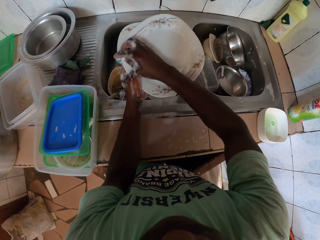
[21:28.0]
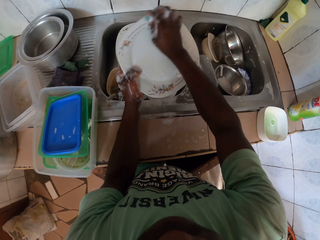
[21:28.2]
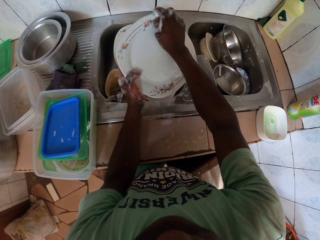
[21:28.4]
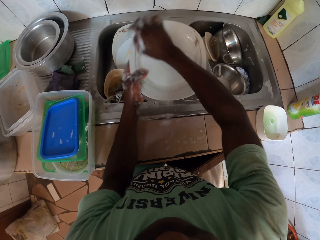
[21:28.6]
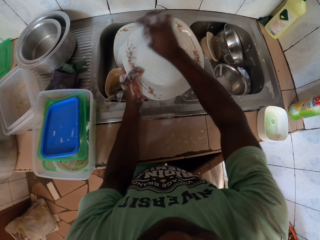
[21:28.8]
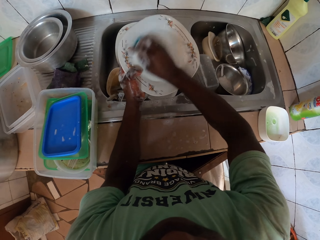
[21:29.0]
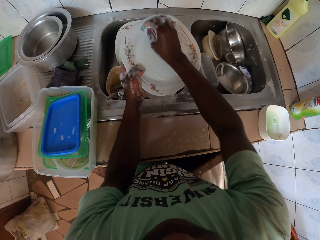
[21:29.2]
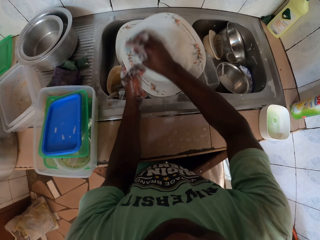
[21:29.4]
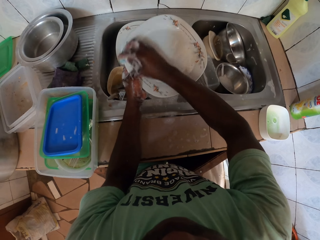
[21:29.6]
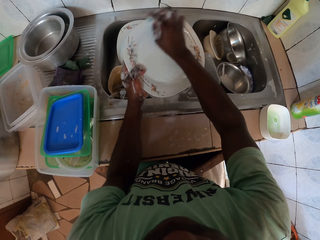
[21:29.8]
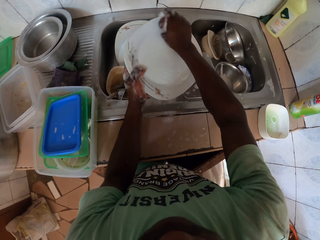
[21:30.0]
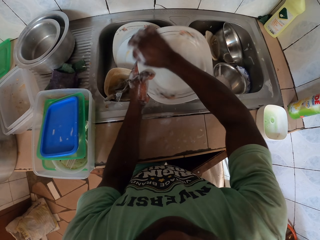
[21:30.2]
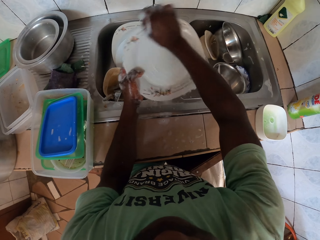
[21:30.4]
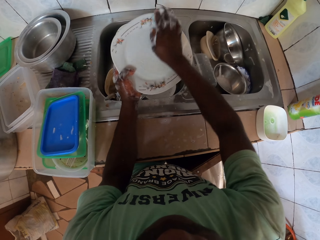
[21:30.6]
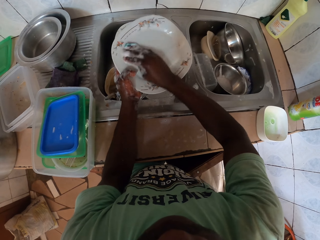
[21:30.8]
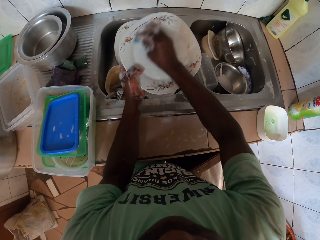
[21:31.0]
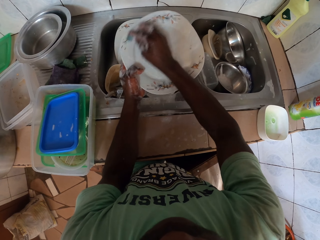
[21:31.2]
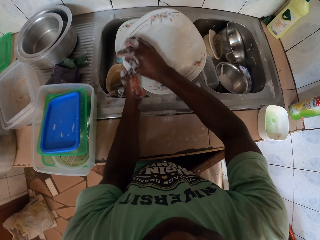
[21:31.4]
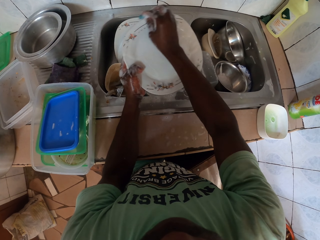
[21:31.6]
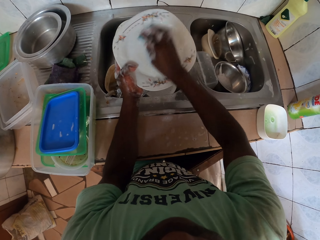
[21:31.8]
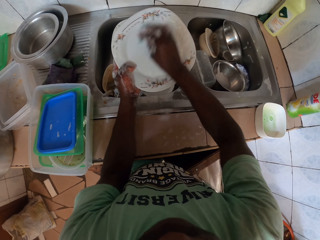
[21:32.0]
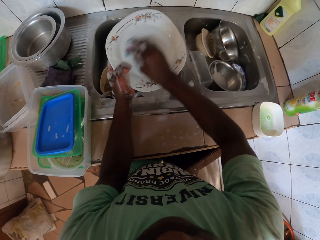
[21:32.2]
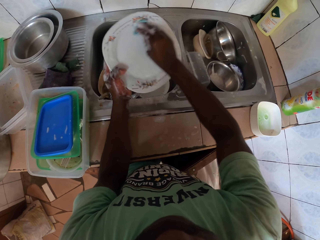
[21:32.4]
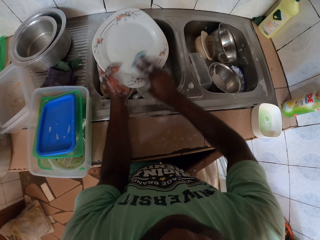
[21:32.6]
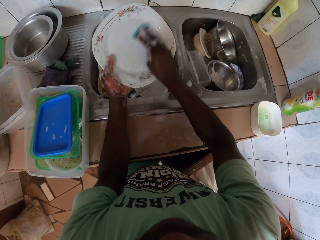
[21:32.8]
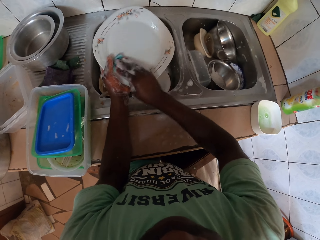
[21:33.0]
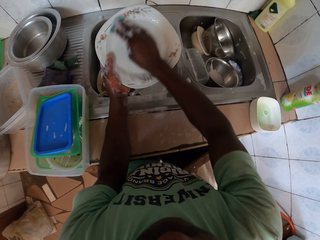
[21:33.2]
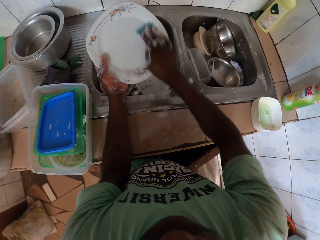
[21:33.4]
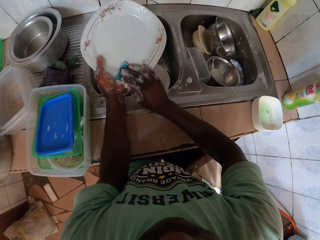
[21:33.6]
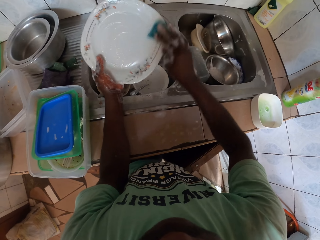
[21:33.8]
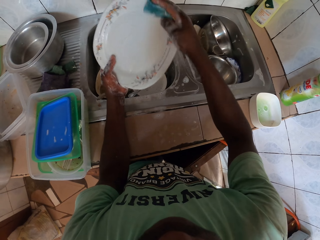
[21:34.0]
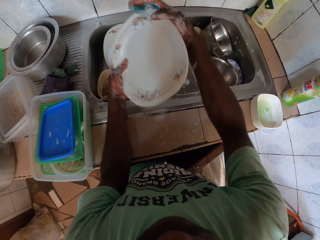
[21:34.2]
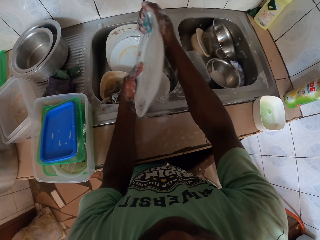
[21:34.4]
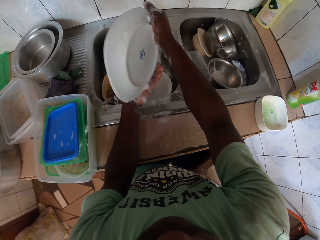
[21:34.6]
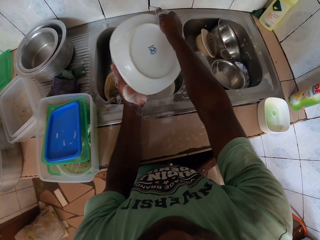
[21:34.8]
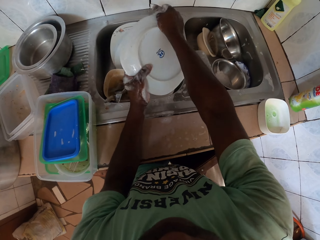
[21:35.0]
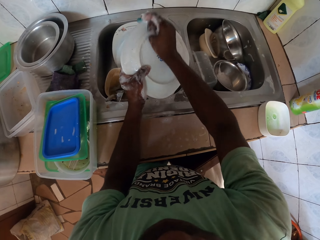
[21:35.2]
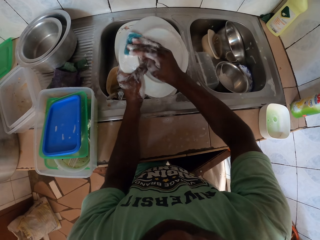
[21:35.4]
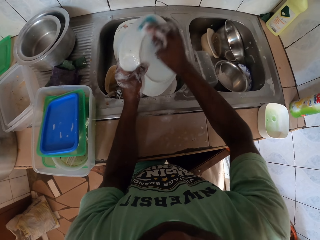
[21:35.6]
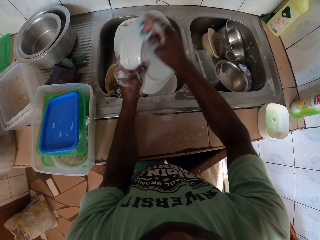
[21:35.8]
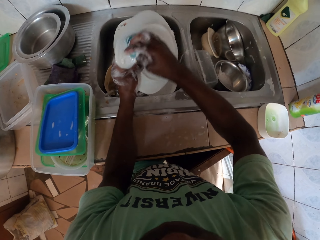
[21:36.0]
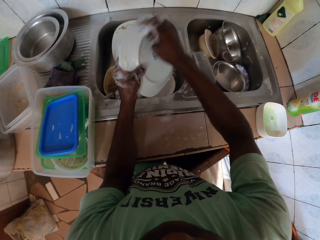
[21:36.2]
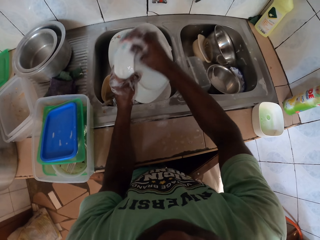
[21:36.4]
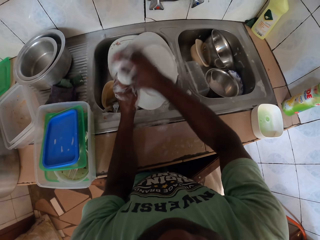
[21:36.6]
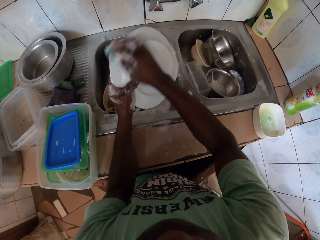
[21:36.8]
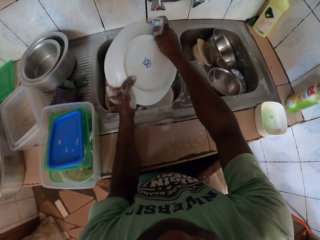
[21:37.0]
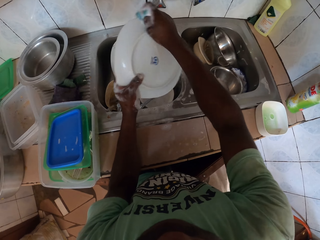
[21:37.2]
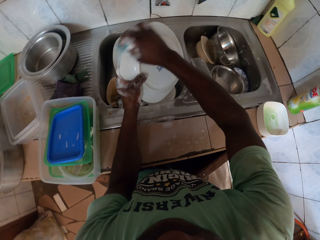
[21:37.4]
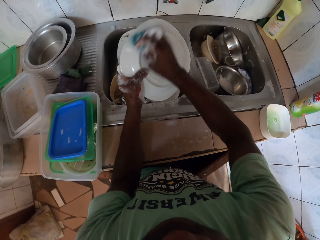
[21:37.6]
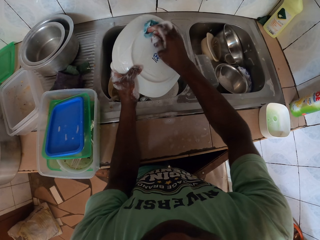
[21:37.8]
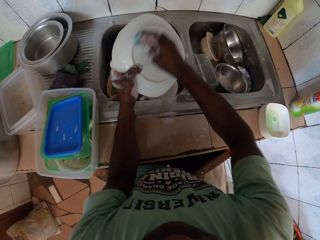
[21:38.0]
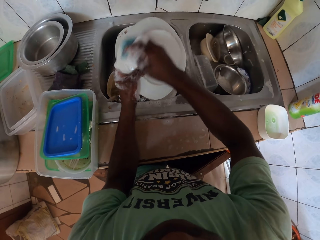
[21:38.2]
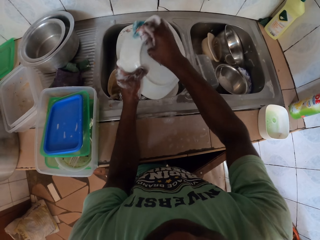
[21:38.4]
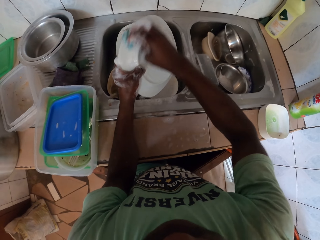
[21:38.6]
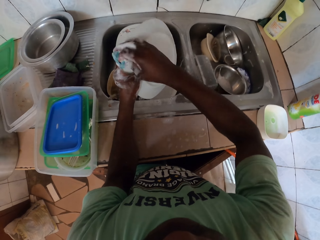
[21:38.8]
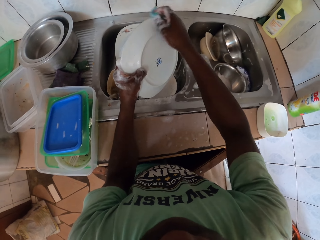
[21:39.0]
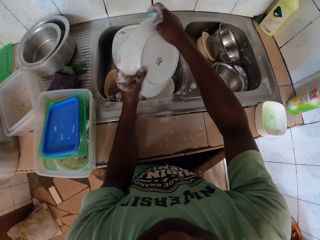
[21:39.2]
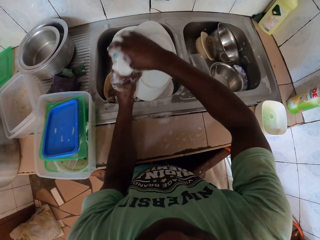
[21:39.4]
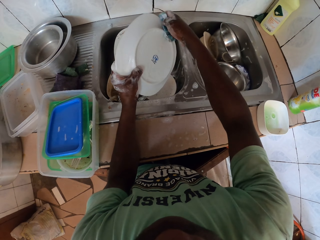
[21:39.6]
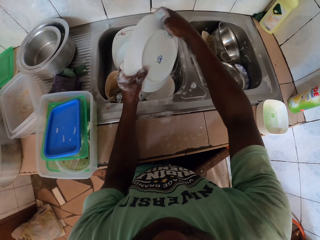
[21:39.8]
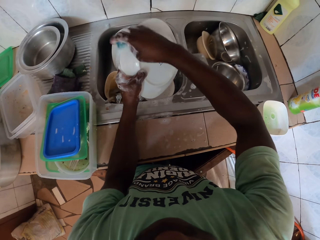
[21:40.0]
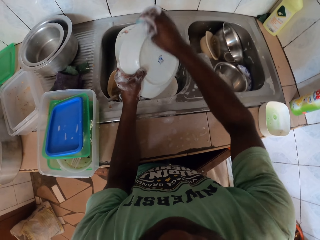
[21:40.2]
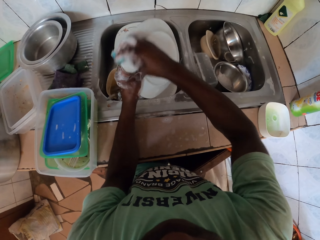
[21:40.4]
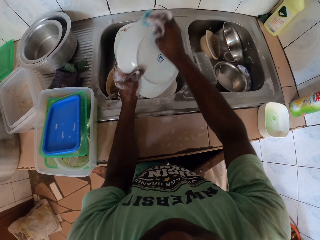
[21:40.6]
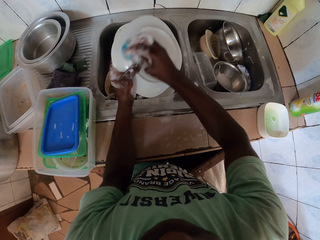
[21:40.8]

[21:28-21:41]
The camera wearer picks up a plate. They scrub another plate. They flip the plate.

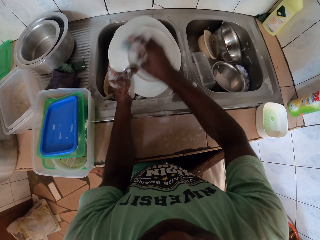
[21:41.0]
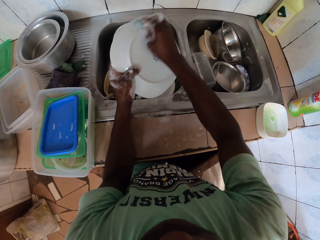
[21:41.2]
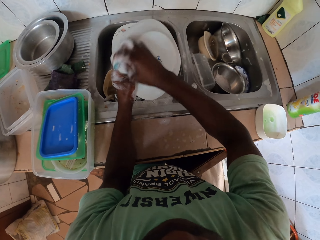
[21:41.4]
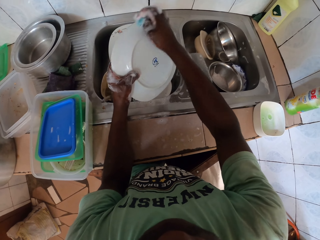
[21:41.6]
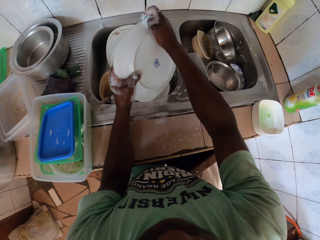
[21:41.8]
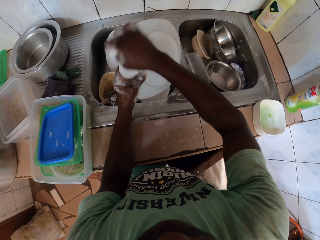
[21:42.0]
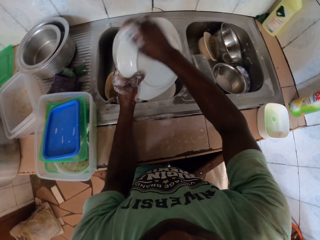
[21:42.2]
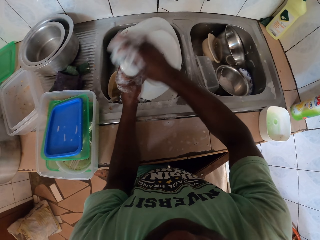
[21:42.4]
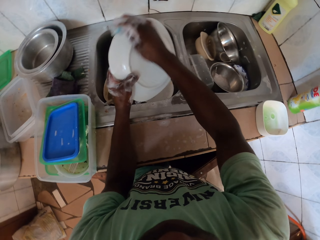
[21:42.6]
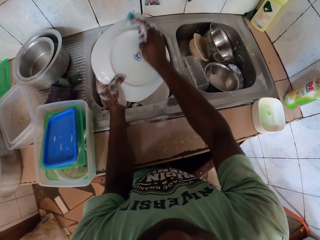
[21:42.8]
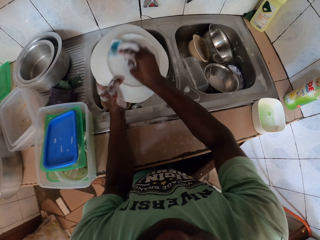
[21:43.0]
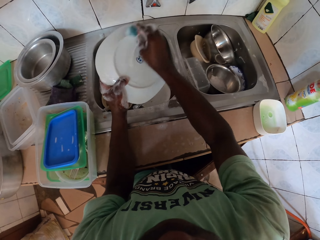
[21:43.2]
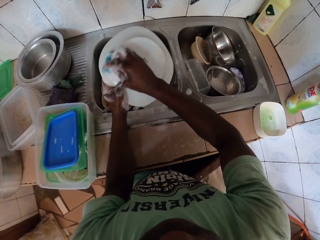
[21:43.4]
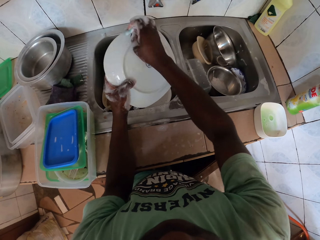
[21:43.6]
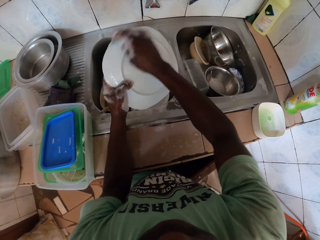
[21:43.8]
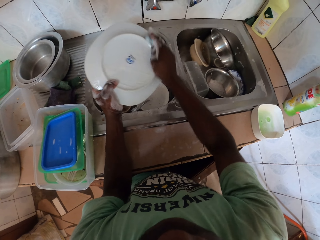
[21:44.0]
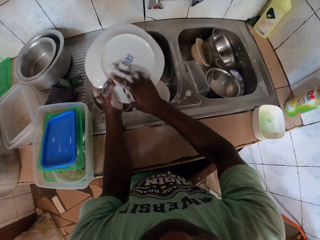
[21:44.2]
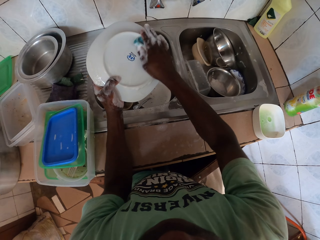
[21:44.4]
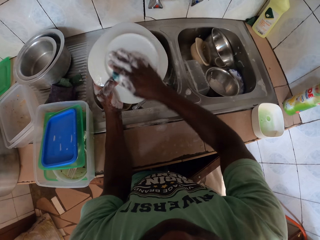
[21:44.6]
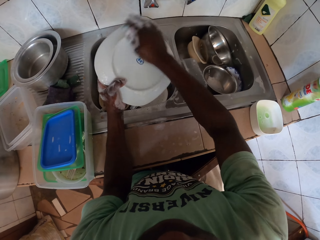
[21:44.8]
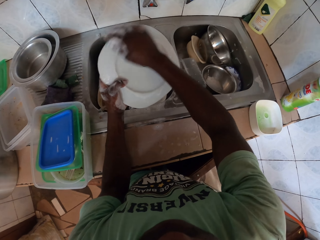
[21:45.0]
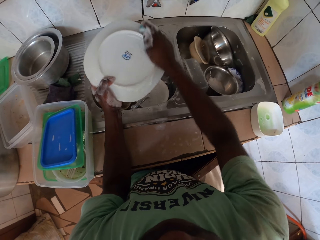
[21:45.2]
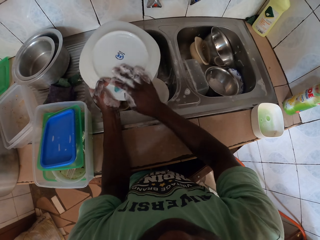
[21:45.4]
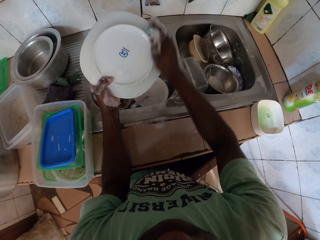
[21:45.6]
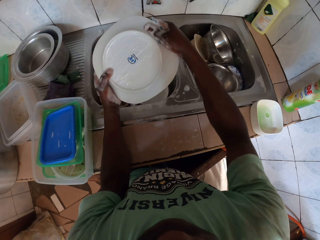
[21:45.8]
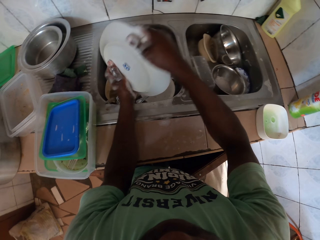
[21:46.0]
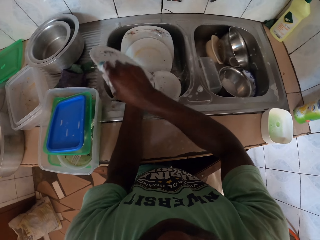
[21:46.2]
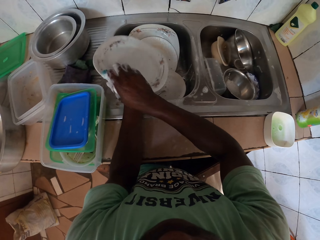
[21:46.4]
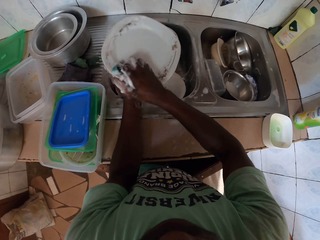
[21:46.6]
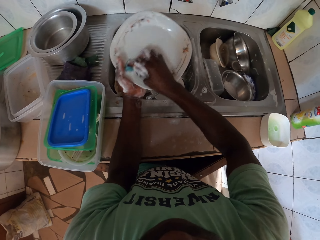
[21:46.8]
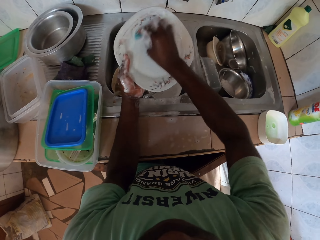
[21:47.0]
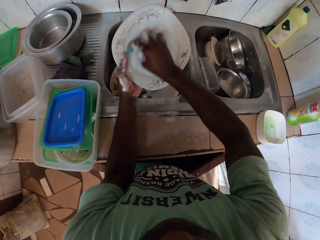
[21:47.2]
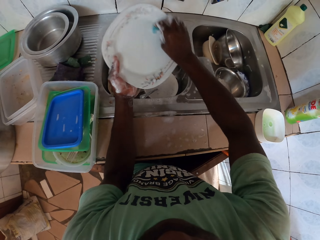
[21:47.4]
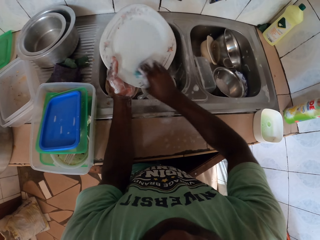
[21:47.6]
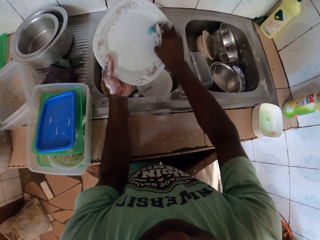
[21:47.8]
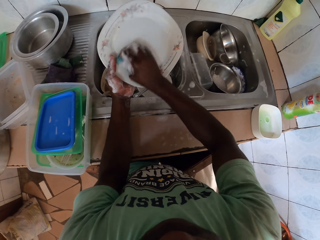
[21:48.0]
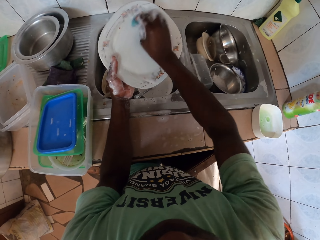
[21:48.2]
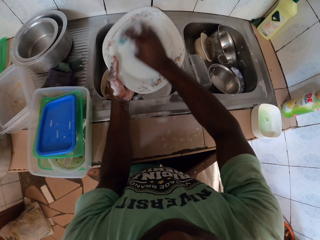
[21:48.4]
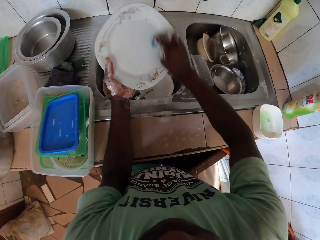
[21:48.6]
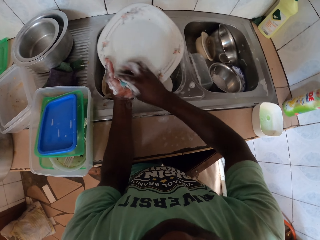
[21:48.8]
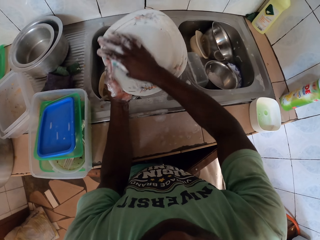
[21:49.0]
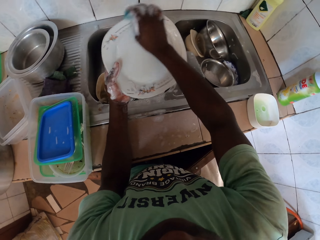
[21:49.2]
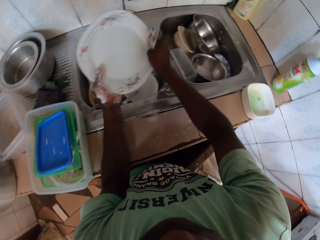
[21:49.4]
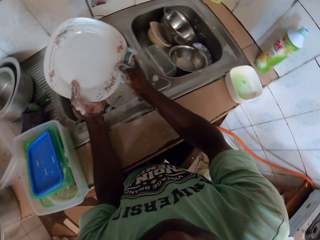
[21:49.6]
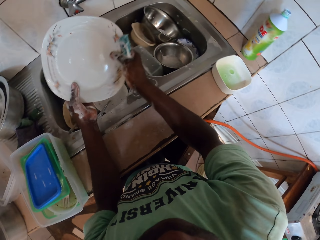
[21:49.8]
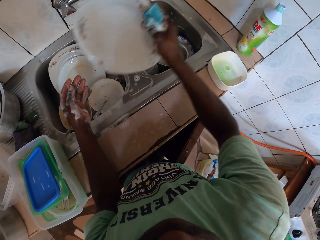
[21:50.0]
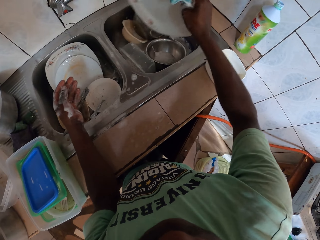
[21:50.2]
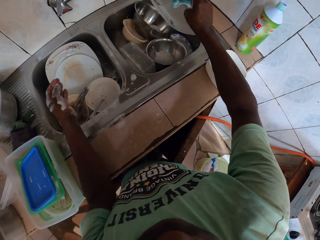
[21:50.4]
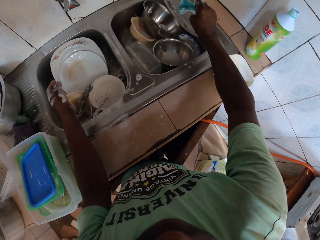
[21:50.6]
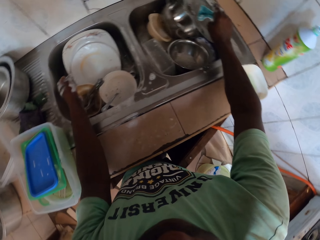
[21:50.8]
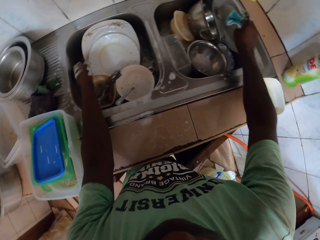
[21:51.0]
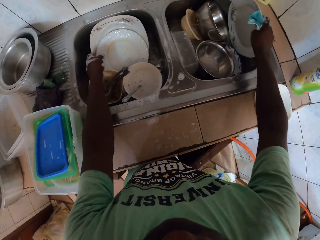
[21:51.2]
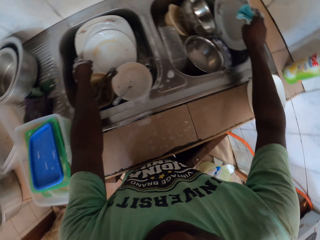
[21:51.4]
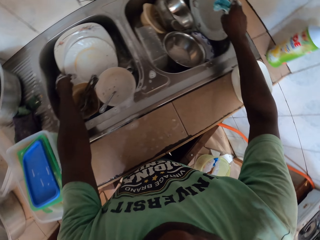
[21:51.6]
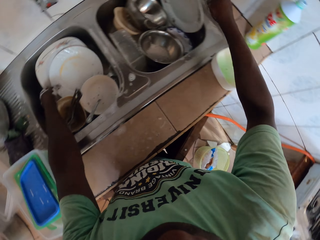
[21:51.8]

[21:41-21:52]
The camera wearer washes a plate. They flip the plate.
